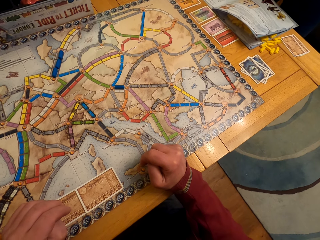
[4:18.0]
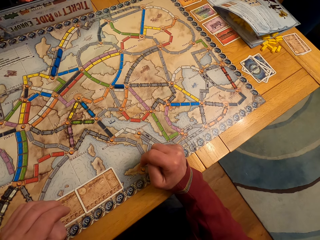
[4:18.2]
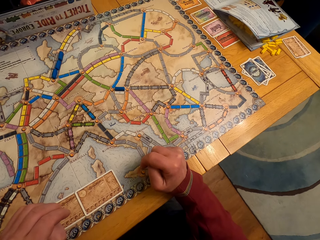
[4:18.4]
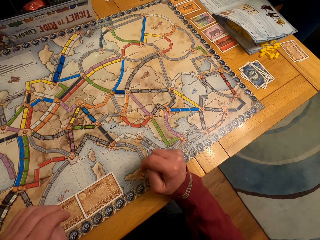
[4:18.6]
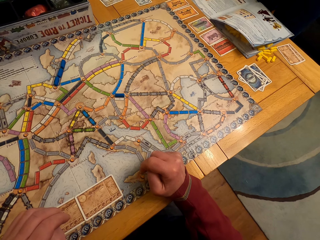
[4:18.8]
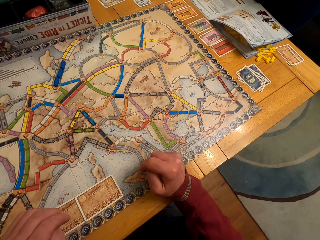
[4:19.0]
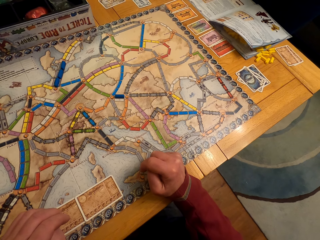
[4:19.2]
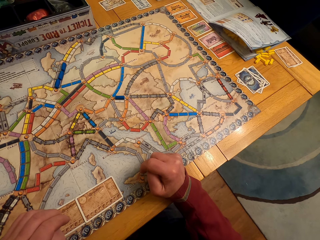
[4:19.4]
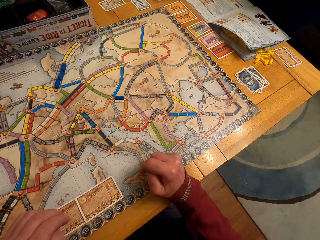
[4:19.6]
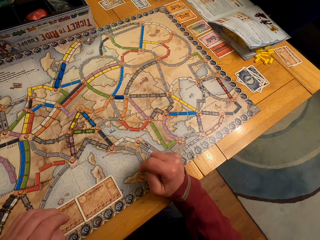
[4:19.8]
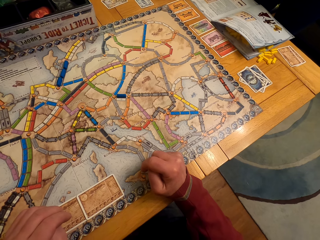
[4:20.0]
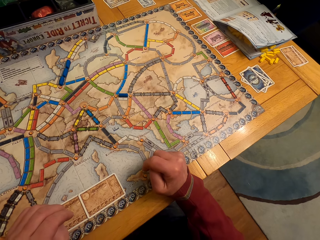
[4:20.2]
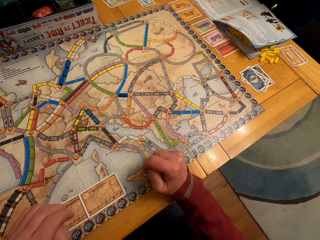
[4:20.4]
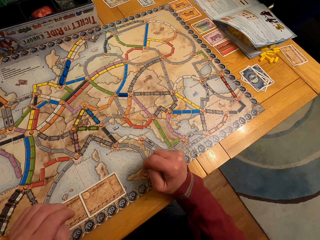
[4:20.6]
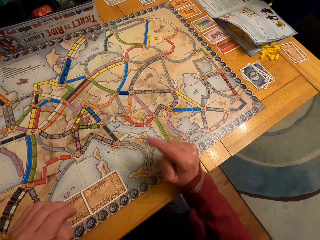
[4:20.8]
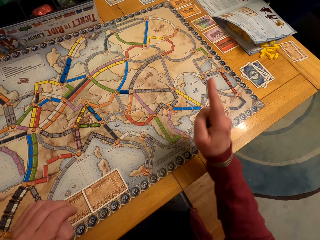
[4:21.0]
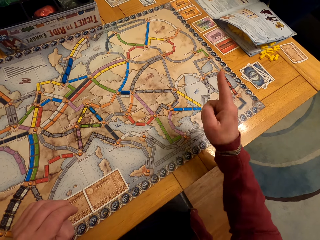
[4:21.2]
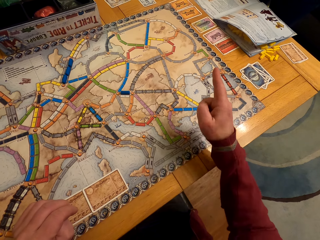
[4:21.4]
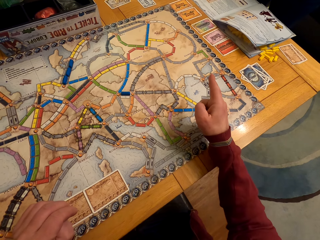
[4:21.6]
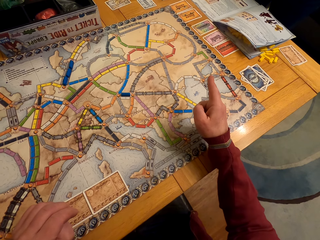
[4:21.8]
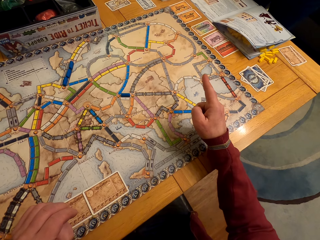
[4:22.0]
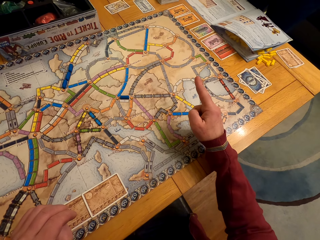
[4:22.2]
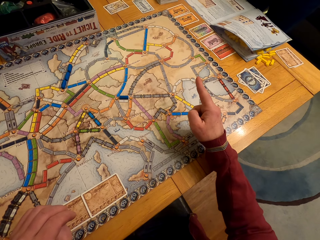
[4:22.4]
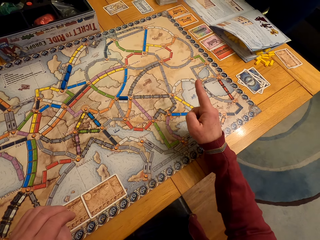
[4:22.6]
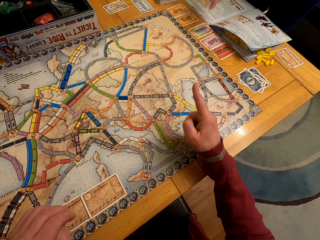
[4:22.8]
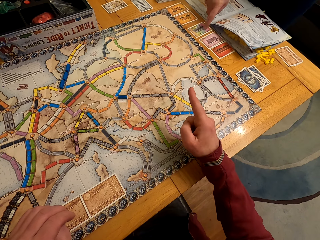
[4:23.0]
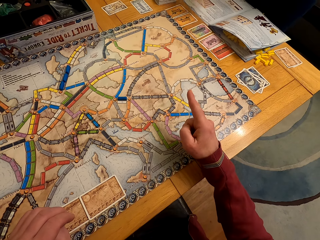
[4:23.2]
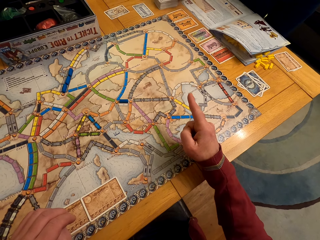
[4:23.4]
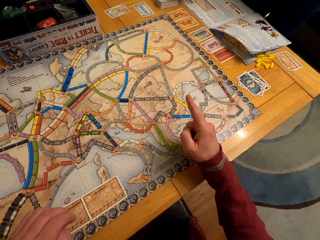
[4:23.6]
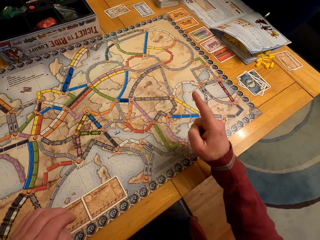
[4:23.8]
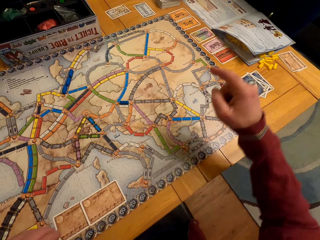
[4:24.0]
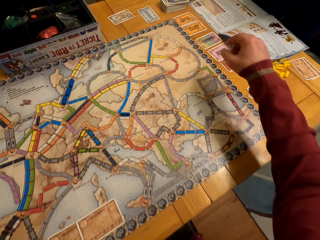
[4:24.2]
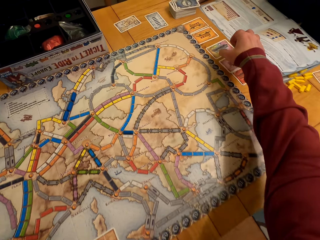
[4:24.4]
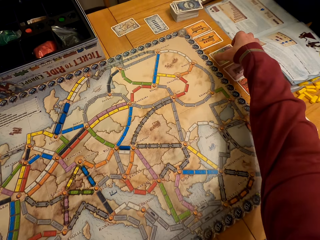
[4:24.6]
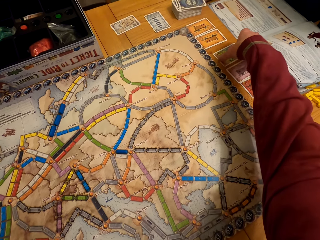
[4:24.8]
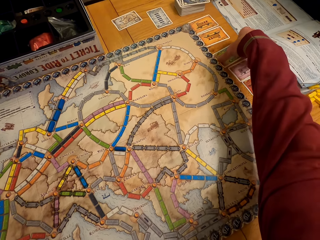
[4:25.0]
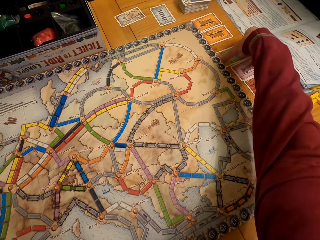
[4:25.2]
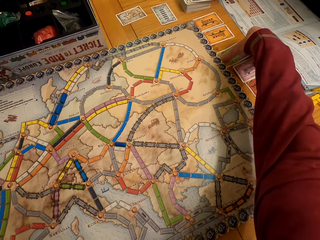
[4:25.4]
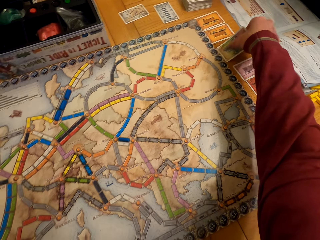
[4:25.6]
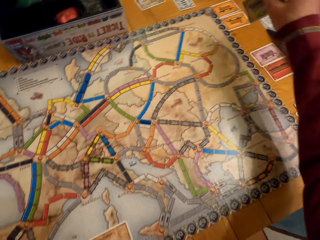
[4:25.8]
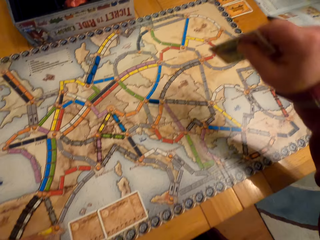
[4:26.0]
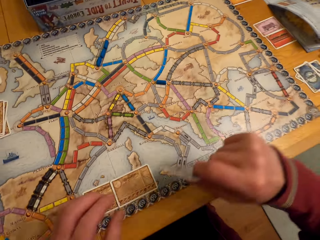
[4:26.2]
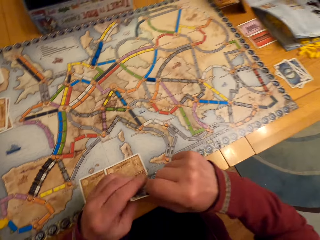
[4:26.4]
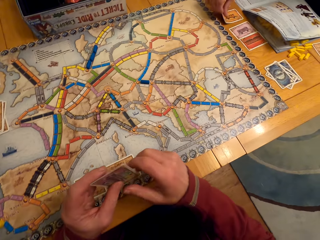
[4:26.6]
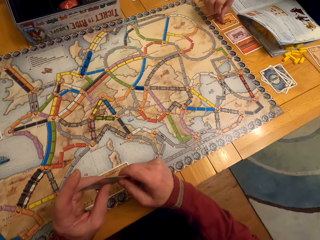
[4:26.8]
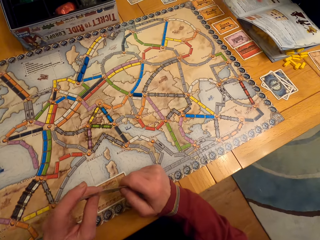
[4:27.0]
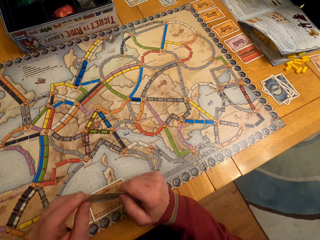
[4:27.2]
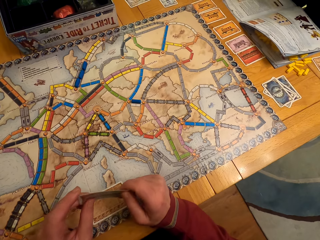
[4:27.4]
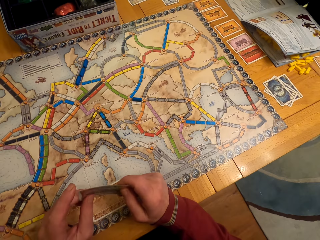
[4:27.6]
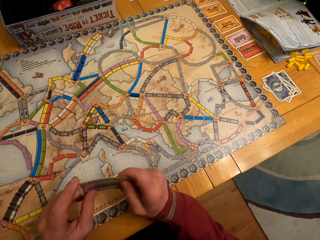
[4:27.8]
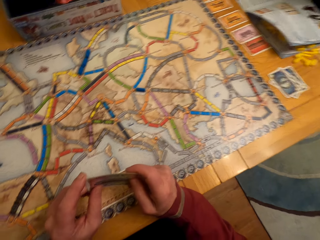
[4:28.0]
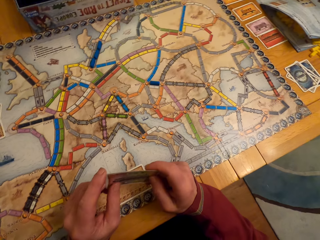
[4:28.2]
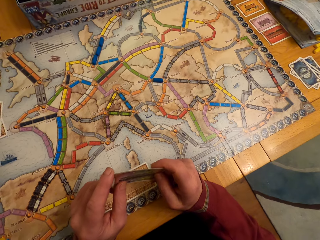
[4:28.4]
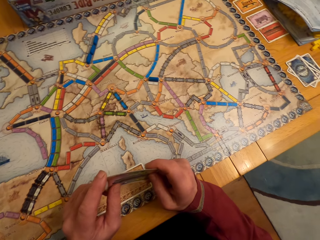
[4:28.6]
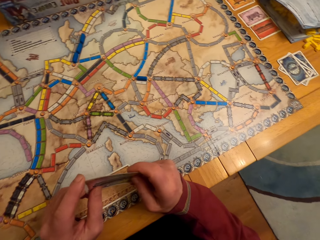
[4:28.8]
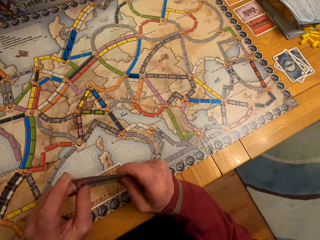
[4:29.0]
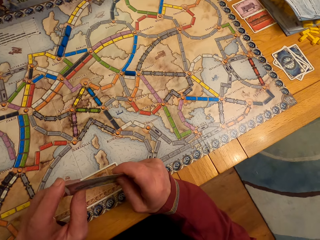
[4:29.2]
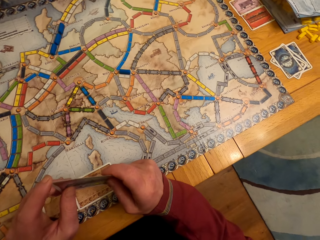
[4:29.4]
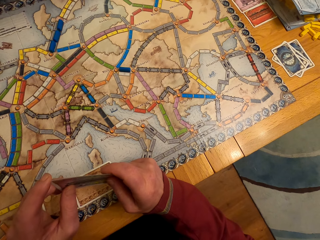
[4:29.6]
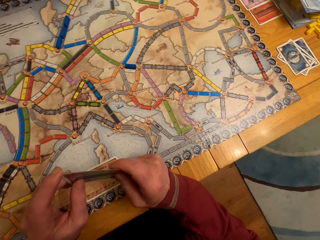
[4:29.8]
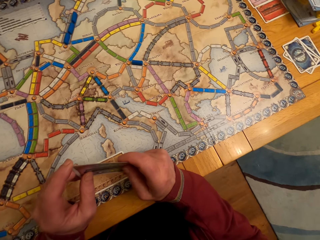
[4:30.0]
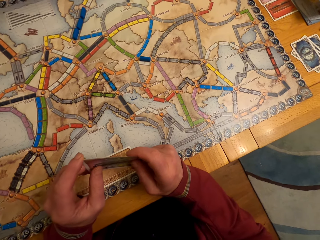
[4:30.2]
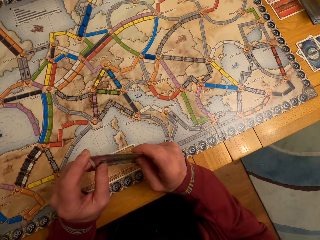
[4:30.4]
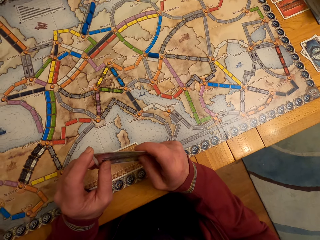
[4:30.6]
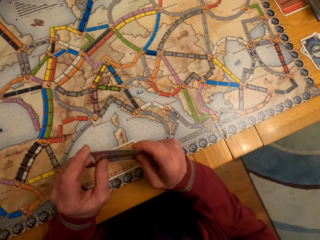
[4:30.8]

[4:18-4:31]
A man points at the cards. A lady moves the hand. The lady points at the board game card on the table. The man picks up the card. The camera wearer picks a board game card with his right hand. The man holds the card. The man looks at the card.

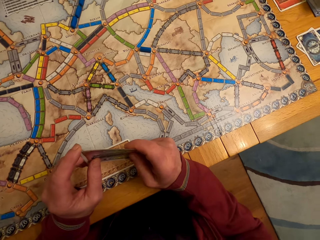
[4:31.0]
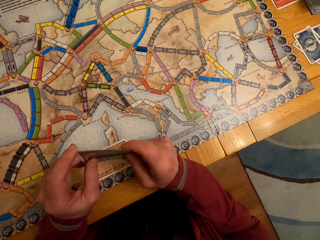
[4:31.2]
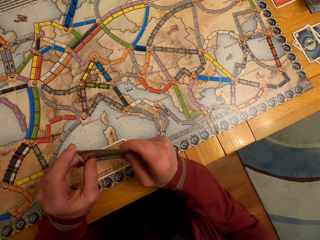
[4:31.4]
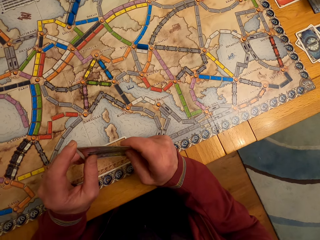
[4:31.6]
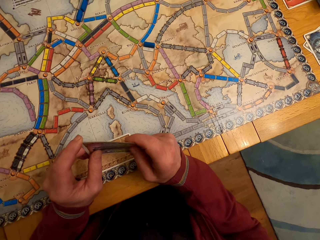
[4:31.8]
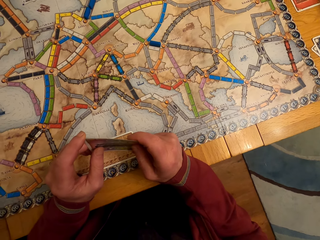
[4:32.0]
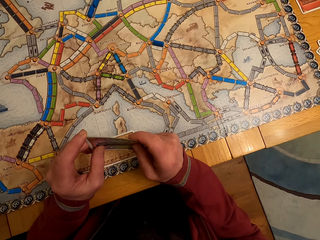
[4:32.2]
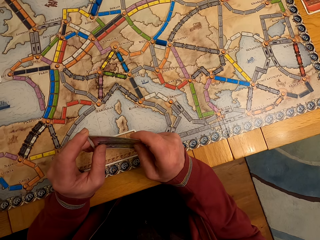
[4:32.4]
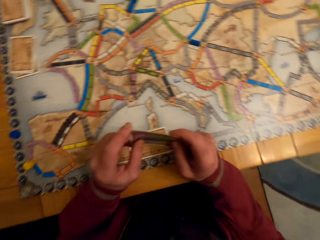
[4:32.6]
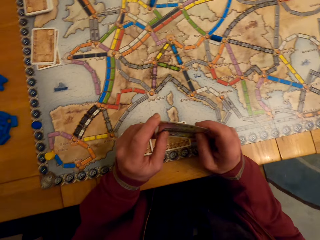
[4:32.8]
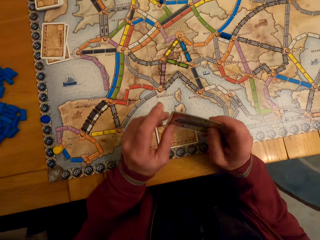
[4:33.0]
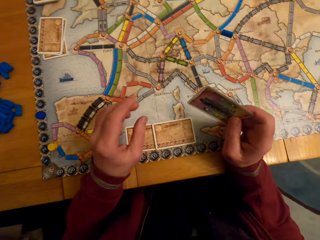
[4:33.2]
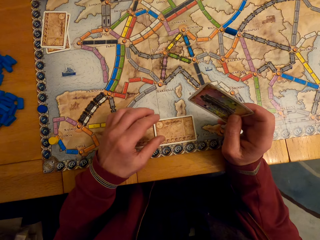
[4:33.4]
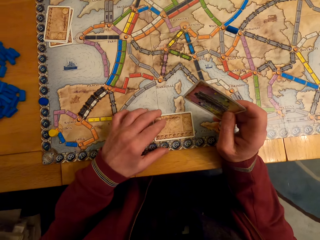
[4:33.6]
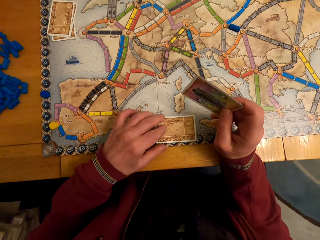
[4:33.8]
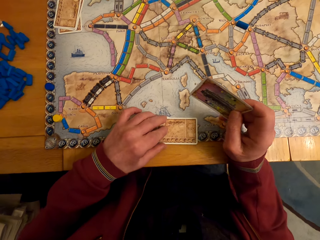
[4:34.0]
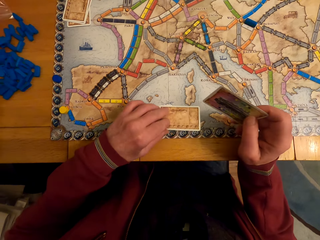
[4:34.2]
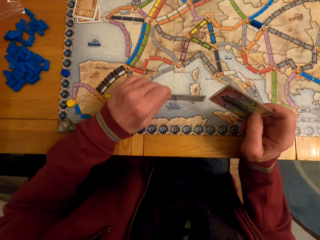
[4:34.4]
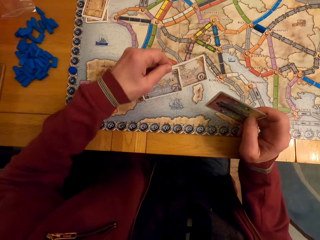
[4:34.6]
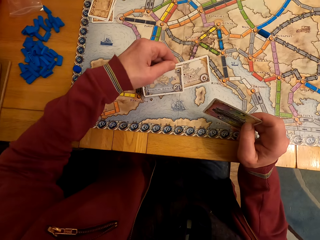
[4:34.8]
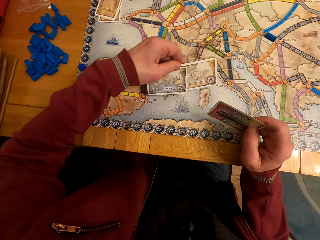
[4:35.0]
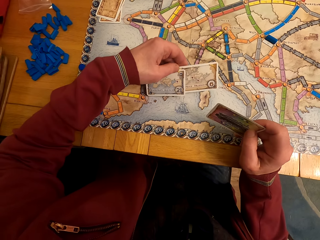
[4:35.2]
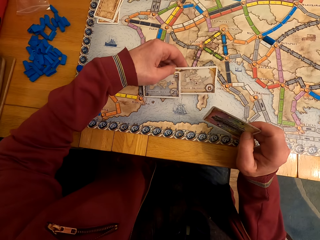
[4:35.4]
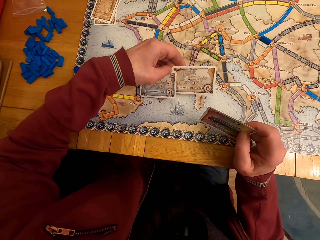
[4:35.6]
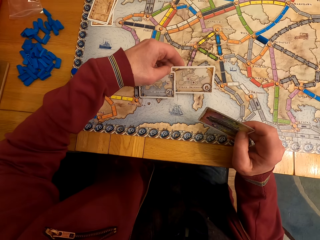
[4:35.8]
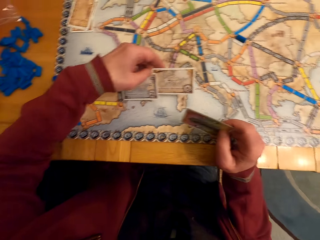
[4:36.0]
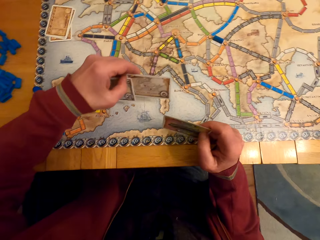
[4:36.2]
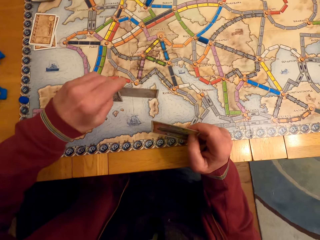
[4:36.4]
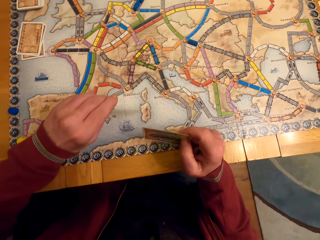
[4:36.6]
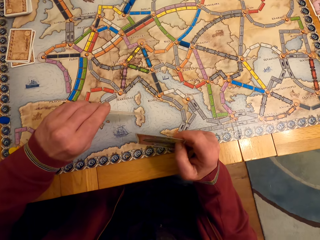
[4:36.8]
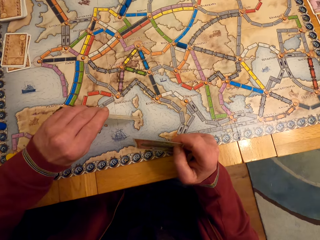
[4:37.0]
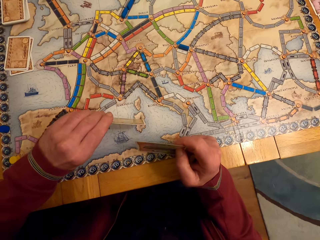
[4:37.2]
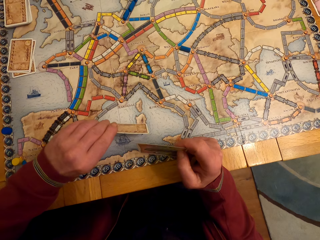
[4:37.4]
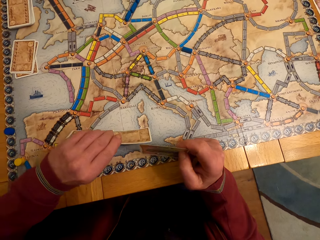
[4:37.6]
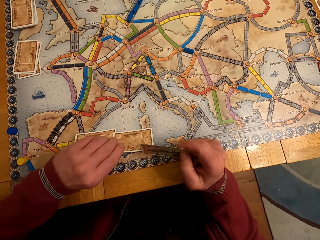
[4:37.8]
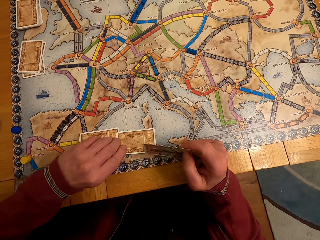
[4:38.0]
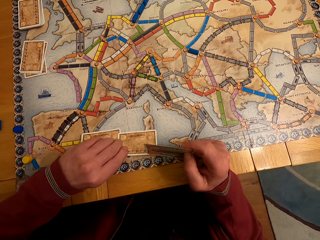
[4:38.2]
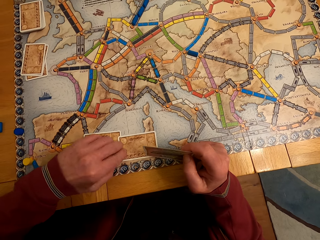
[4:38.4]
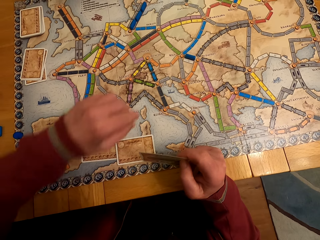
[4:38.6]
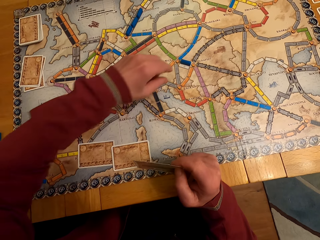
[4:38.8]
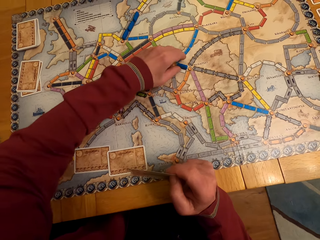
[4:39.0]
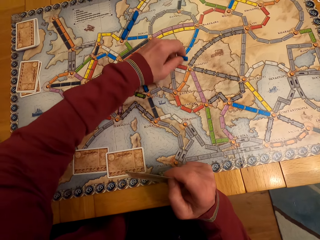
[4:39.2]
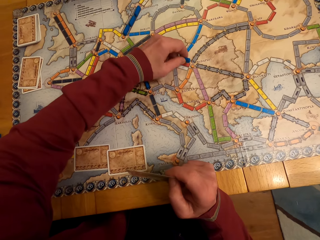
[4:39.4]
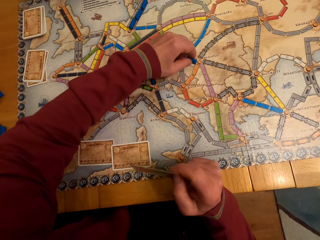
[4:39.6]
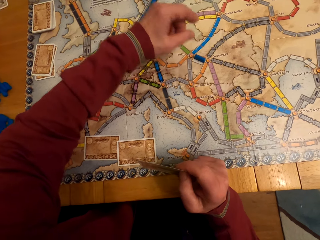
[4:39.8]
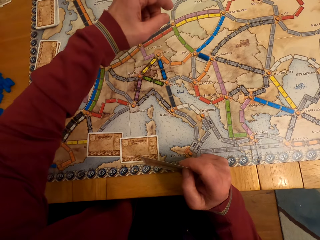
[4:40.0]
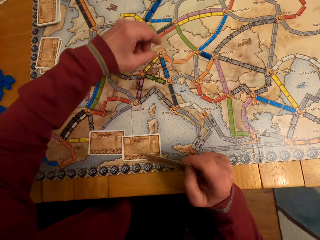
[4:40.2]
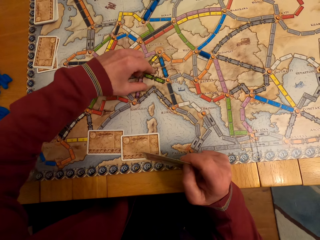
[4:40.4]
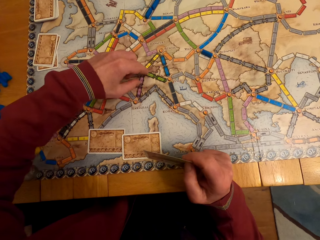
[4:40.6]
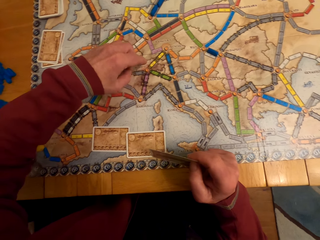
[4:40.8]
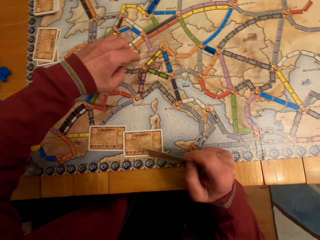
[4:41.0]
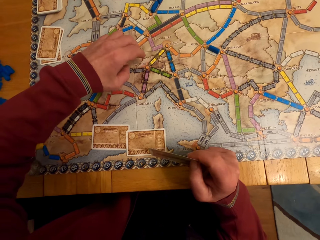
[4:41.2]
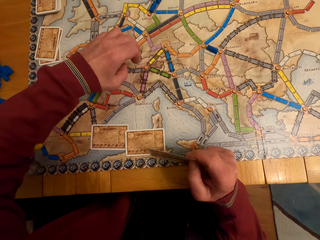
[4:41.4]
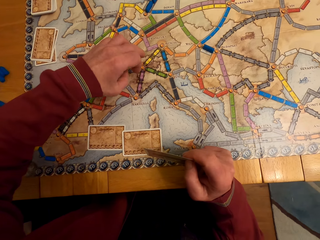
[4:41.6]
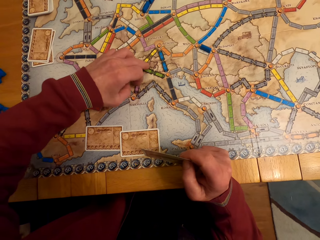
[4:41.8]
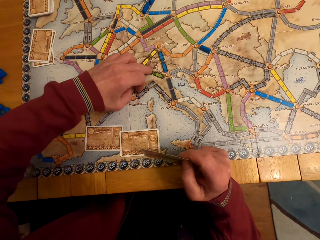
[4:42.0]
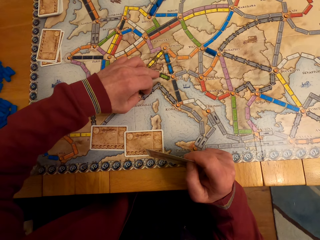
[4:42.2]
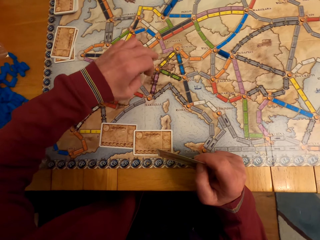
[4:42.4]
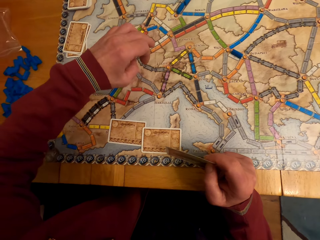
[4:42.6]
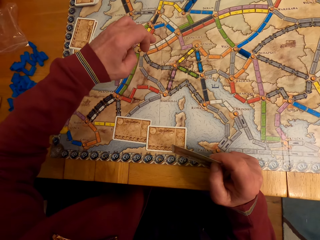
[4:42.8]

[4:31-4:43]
The camera wearer stares at the board game card. A man turns the cards. The camera wearer picks a board game card with his left hand. The man looks at the cards. The man turns the cards. The man moves the model piece. The camera wearer touches the board game chips on the table. The man moves the hand.
